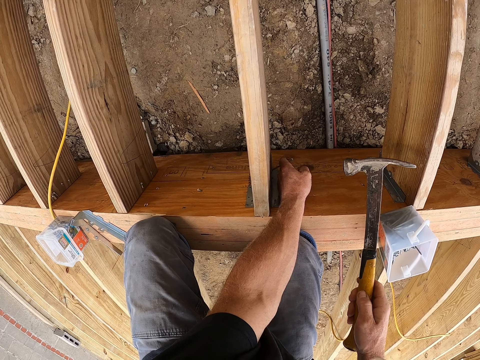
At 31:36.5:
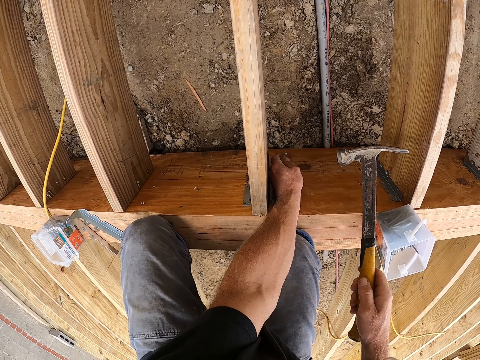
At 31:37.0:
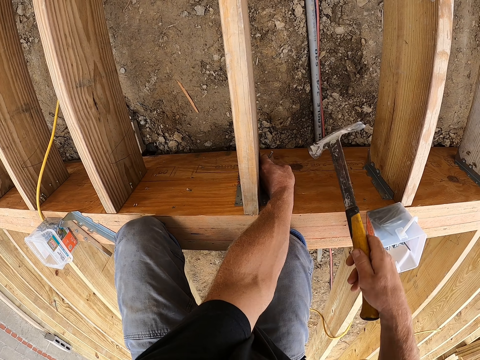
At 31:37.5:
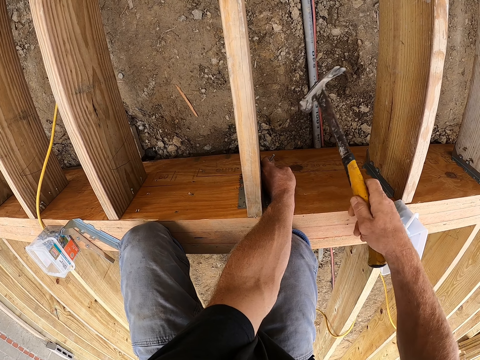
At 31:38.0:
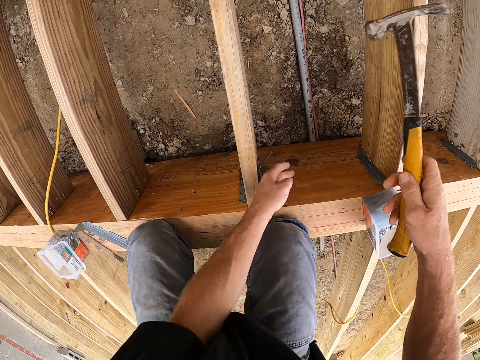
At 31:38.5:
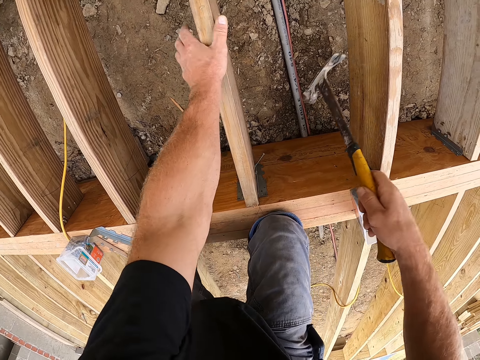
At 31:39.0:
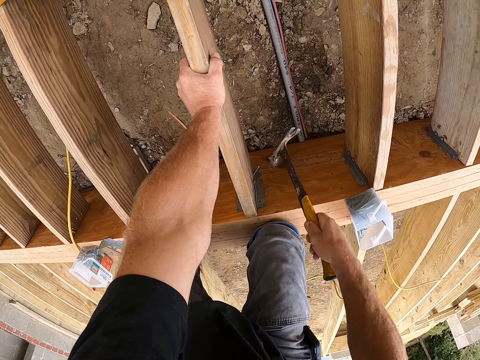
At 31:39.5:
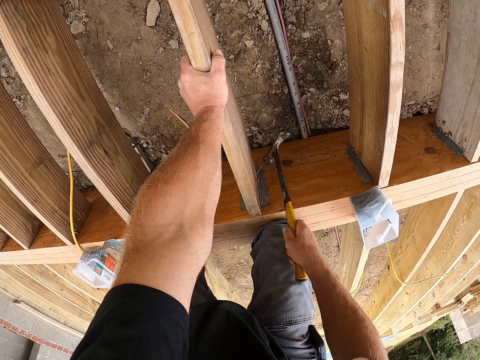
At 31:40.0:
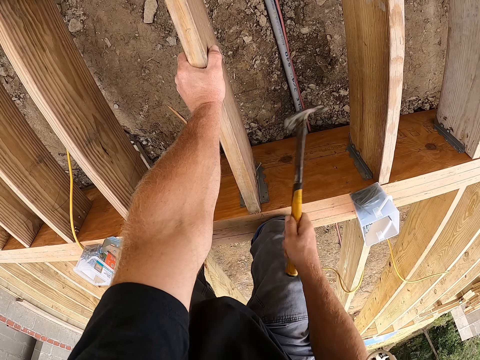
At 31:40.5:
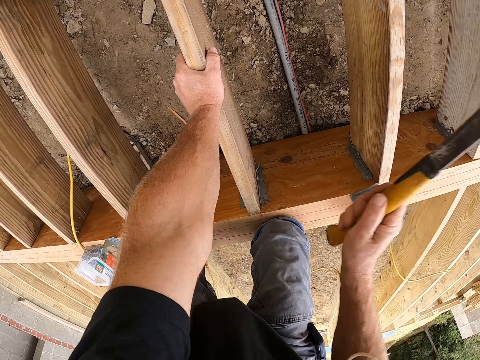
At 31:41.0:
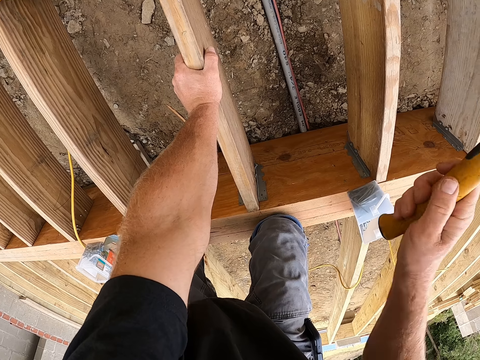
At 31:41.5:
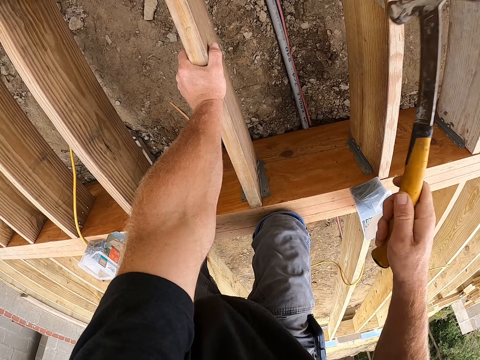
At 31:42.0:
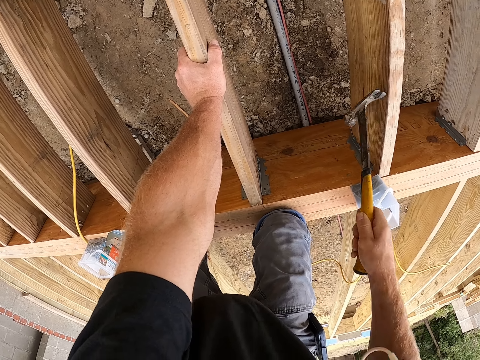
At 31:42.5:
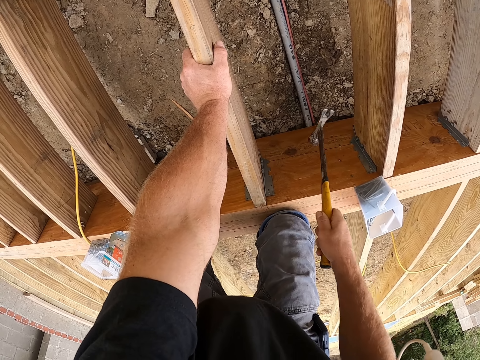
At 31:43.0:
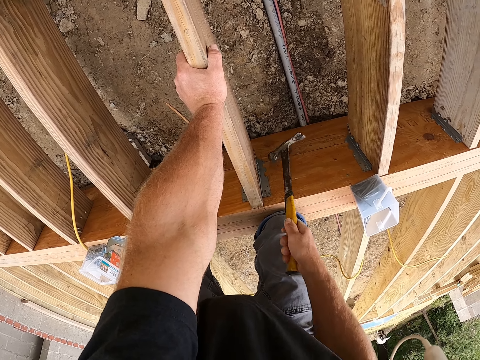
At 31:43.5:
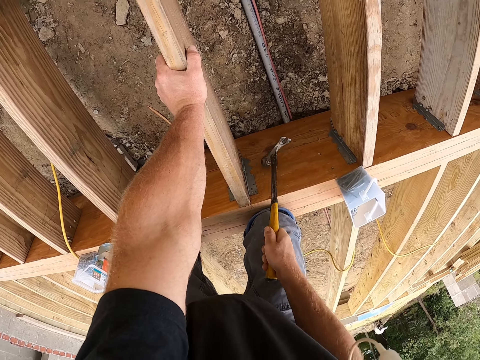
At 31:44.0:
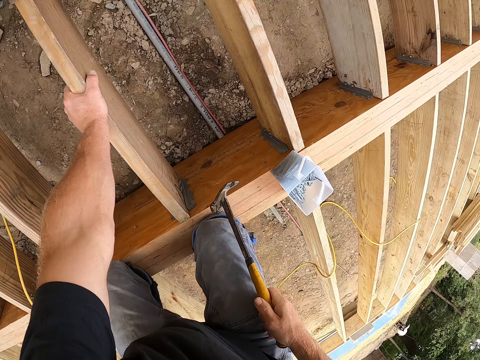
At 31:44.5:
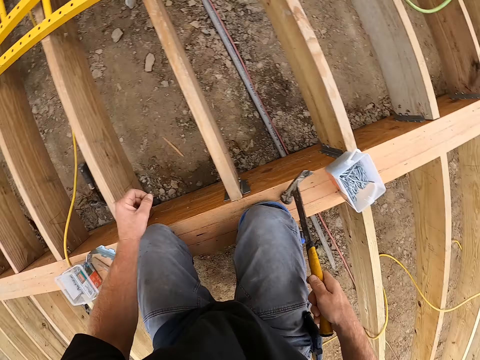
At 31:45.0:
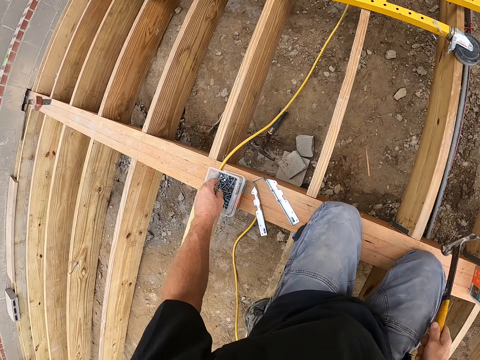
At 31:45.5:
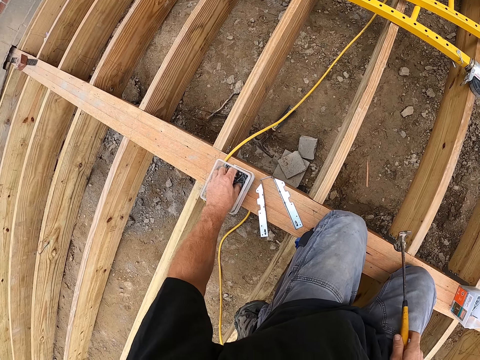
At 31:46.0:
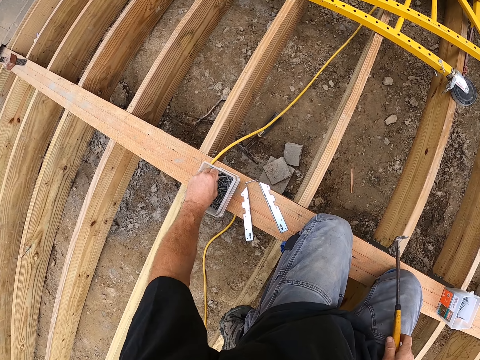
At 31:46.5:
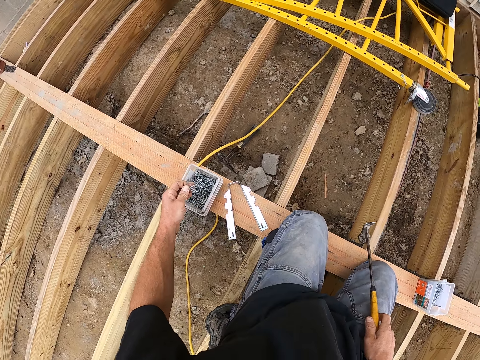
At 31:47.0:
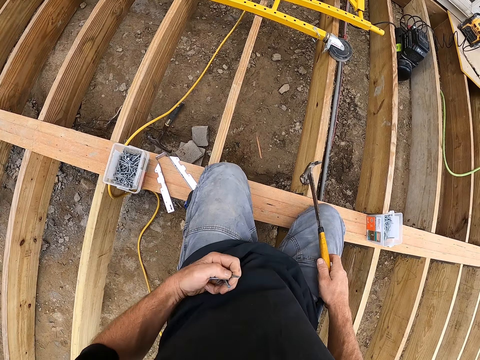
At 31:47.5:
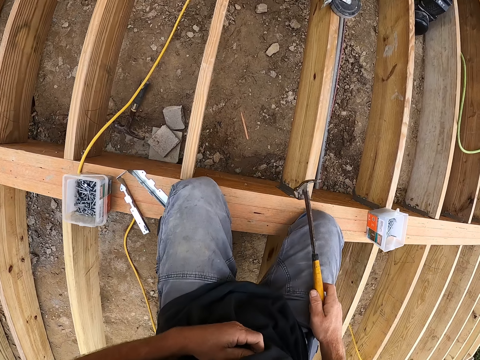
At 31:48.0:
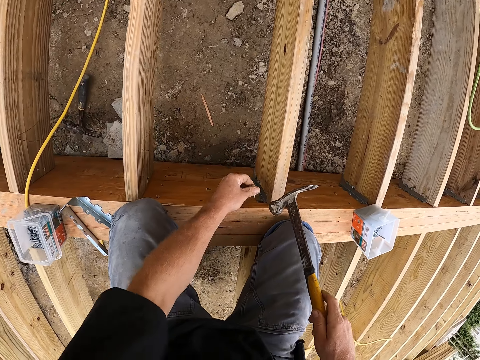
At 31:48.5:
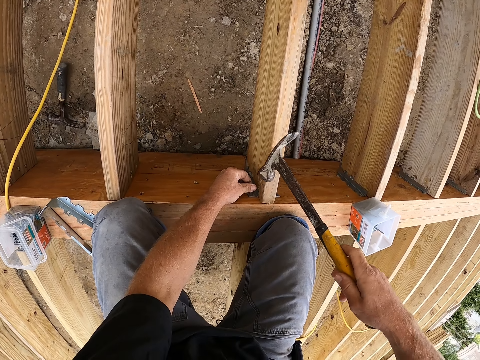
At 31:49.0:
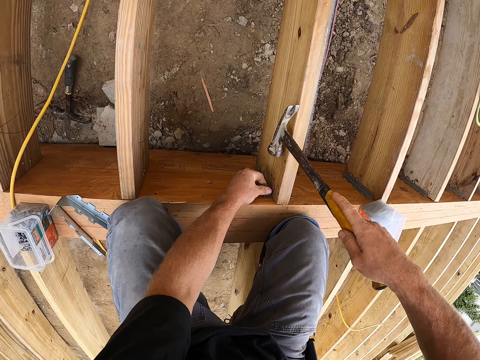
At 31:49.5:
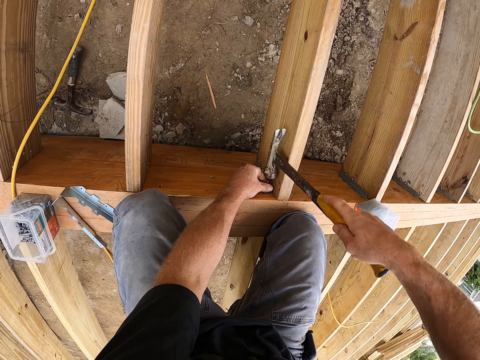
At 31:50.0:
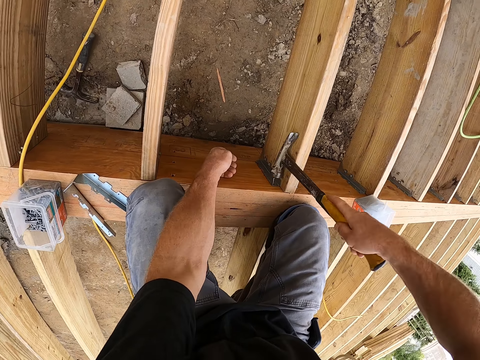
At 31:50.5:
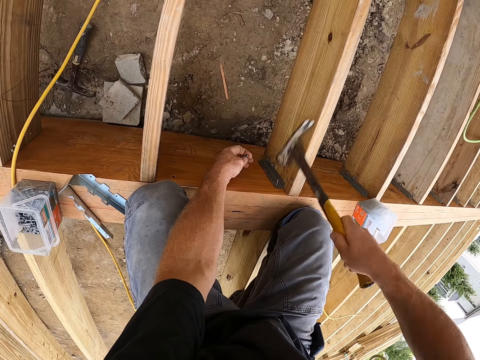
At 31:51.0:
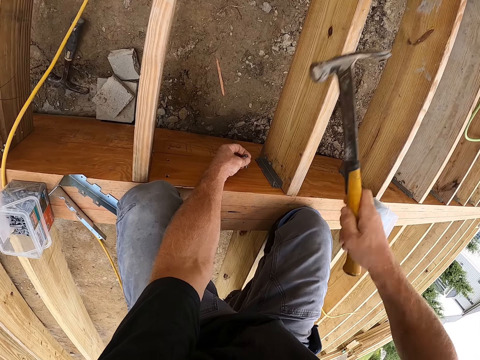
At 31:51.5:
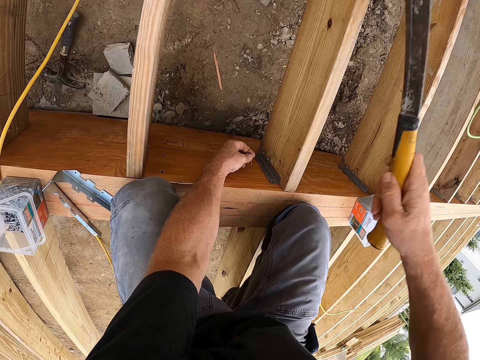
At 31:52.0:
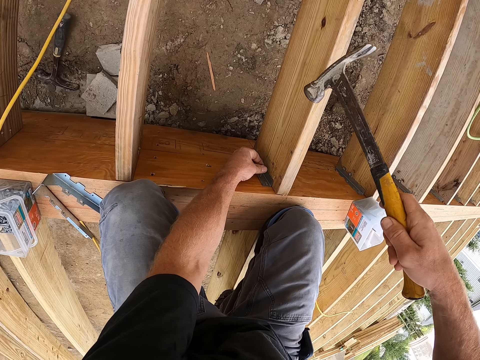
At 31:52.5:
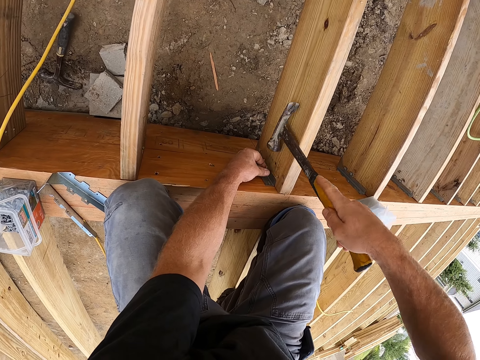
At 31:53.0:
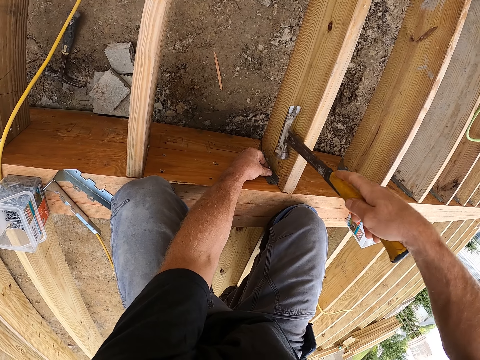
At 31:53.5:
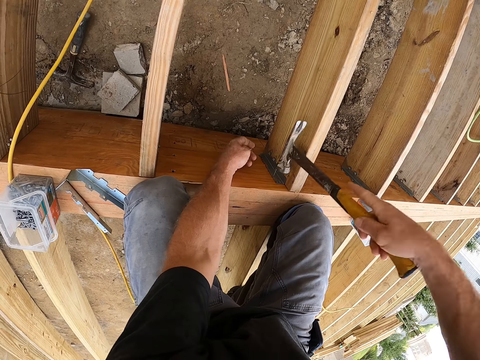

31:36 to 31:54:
The camera wearer picks a nail in a container. They drive the nails into the wood by hammer.

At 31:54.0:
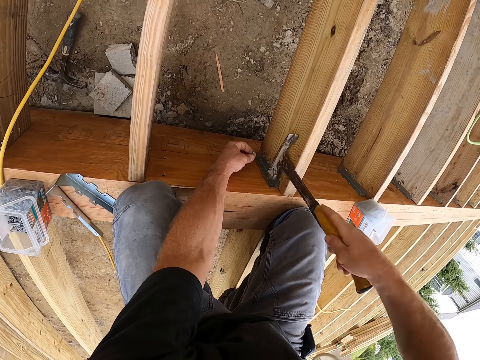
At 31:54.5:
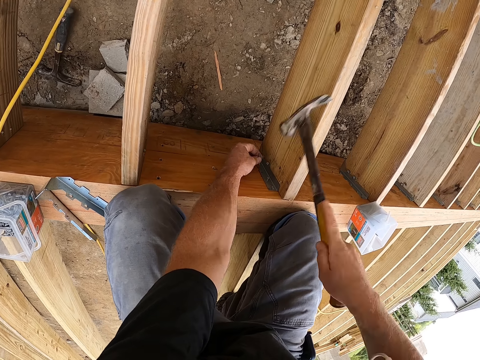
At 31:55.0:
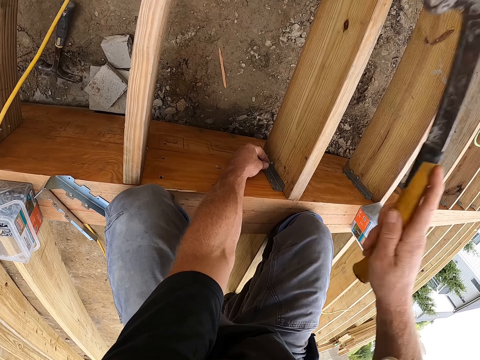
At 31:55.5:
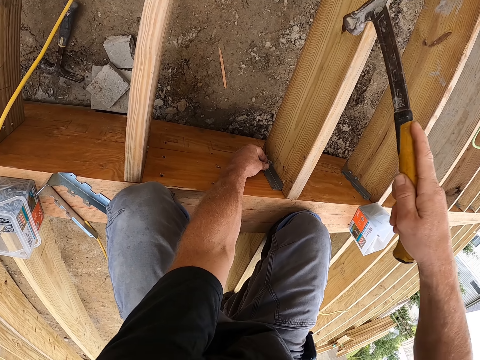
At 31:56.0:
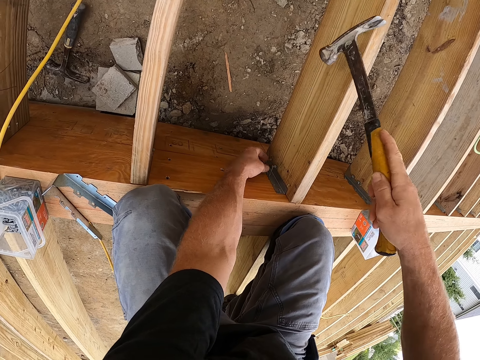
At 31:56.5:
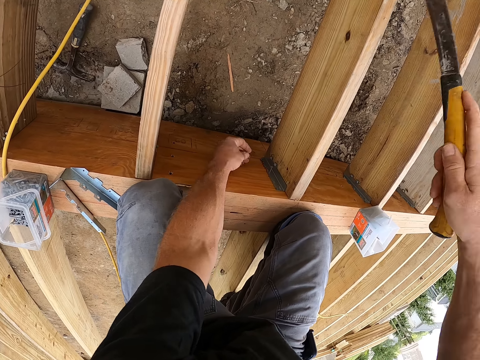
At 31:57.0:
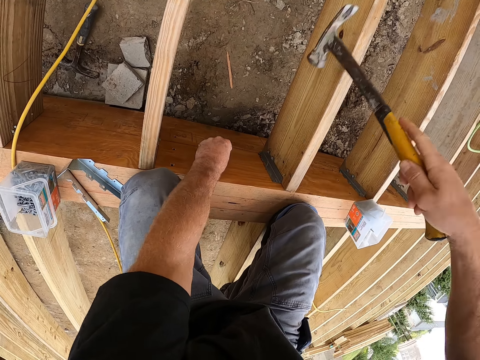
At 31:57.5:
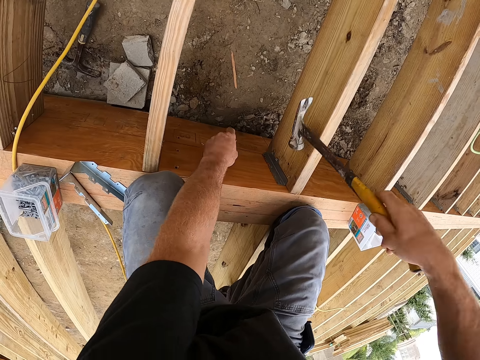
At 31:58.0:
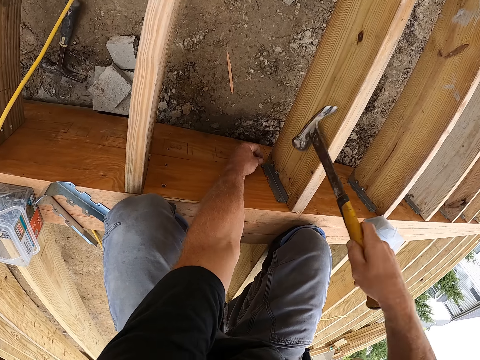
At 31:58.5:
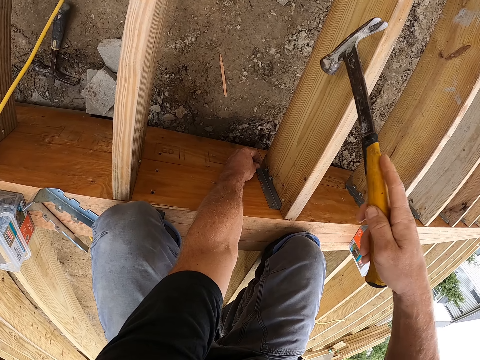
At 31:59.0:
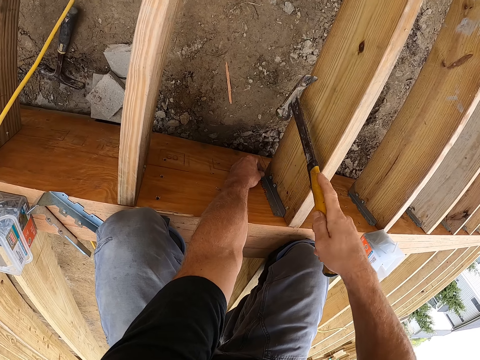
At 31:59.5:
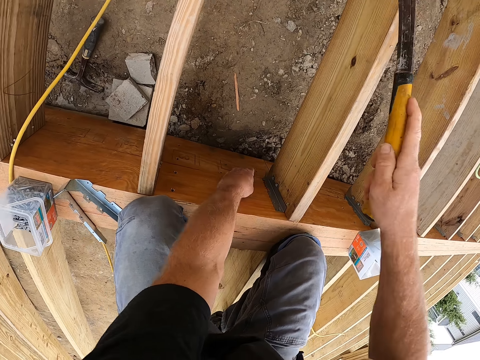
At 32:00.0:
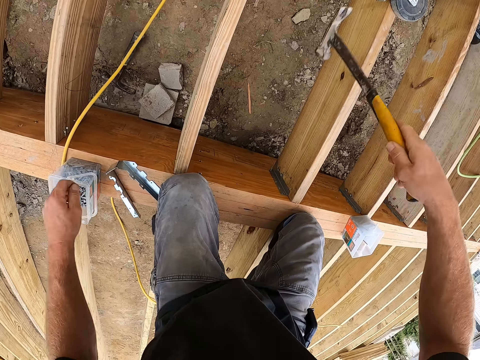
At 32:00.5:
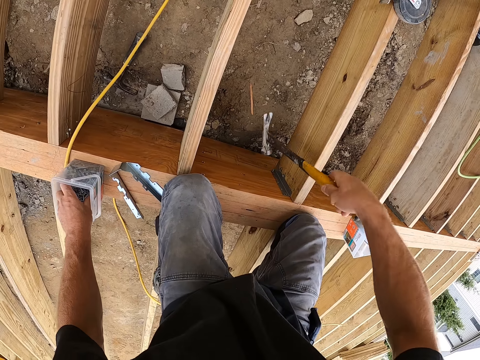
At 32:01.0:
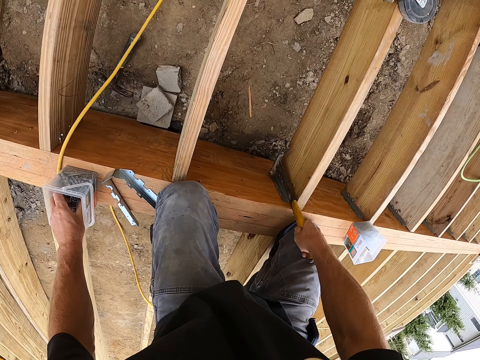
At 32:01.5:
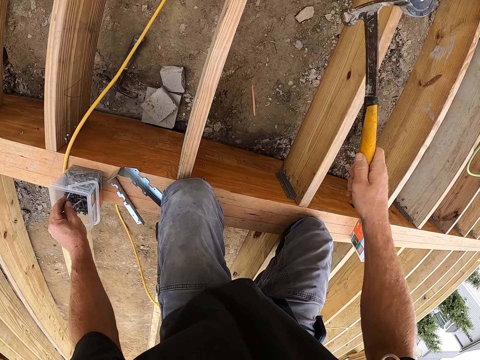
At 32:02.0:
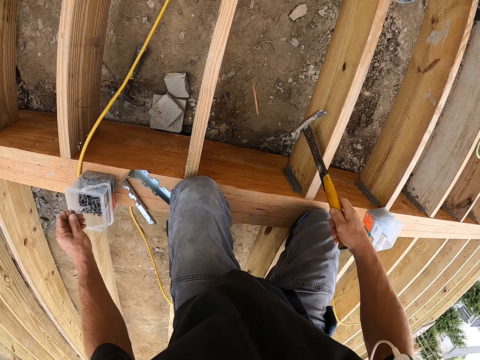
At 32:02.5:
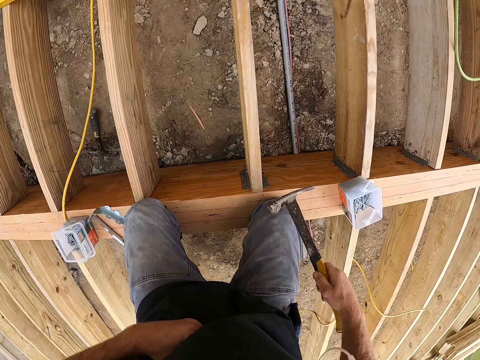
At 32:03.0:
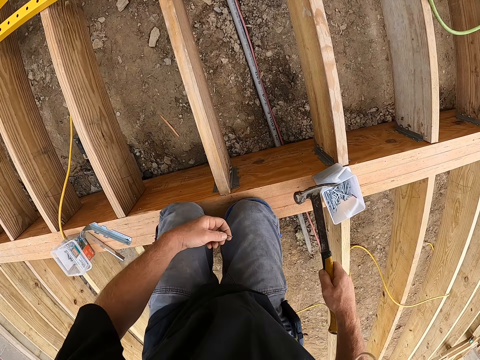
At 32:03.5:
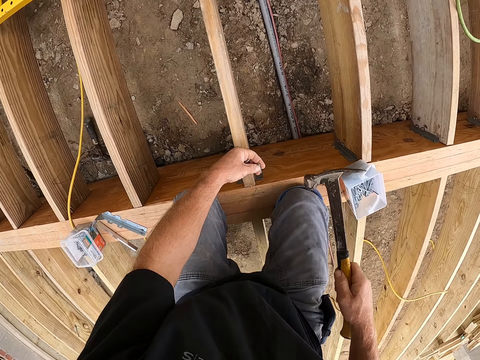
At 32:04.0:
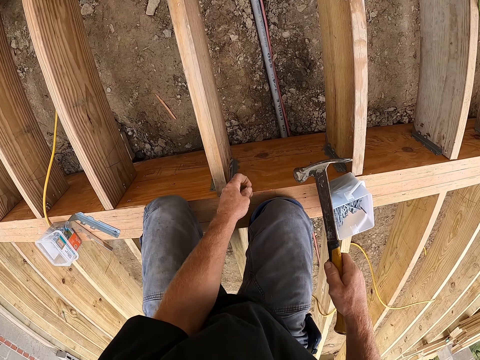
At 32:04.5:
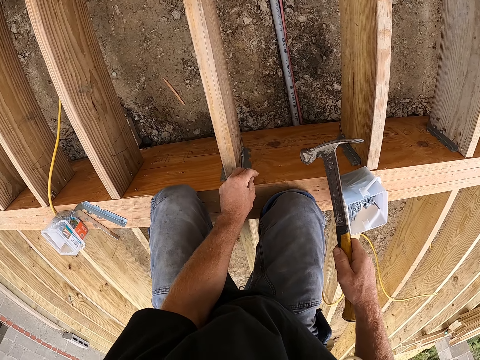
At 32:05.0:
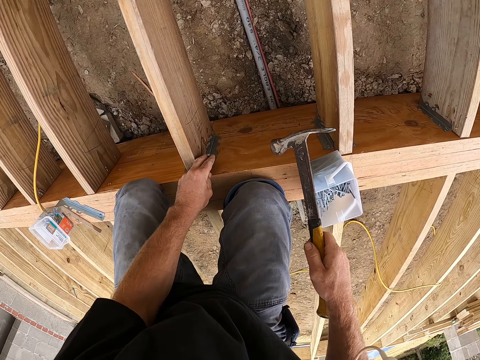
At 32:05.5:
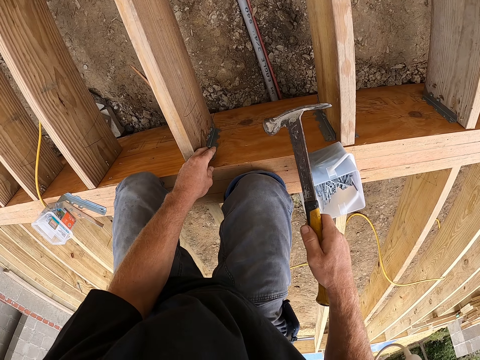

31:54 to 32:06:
The camera wearer picks a nail in a container.
